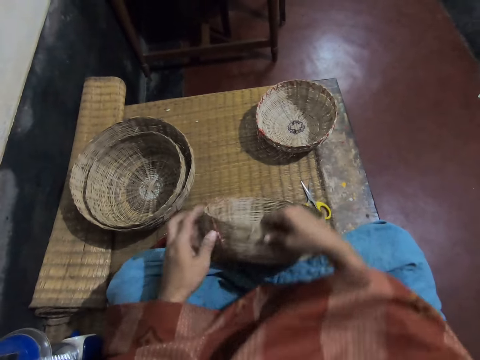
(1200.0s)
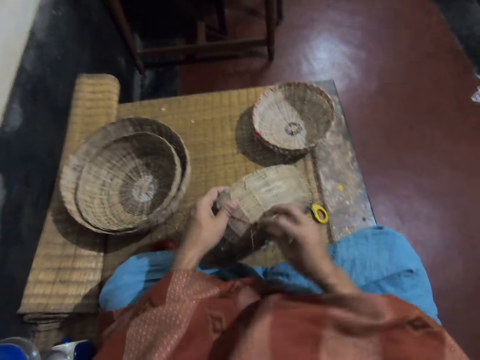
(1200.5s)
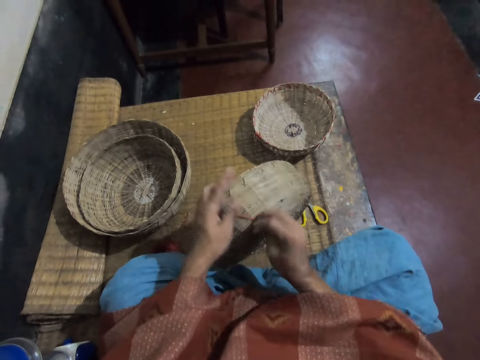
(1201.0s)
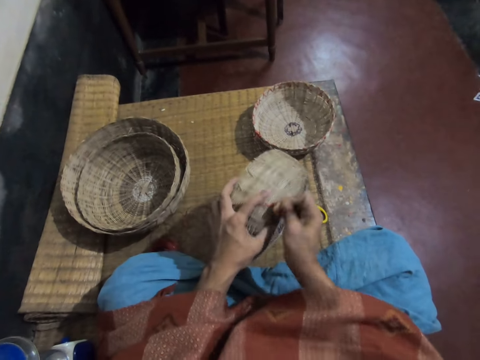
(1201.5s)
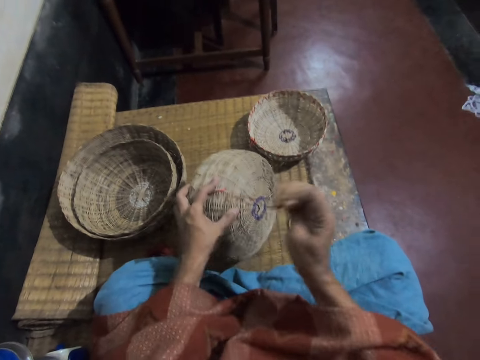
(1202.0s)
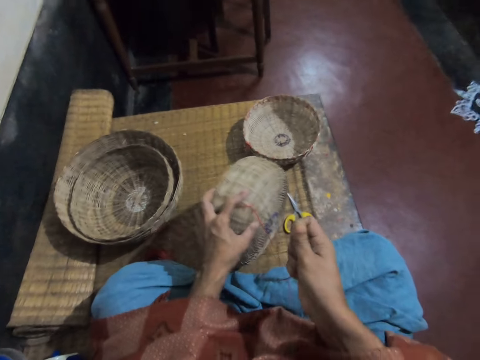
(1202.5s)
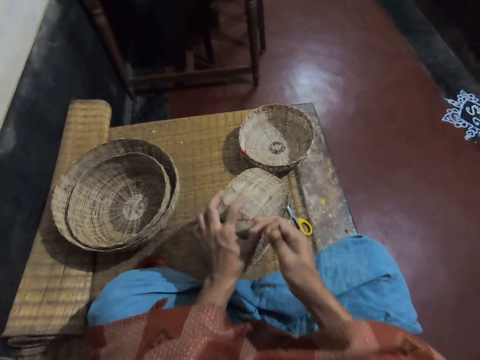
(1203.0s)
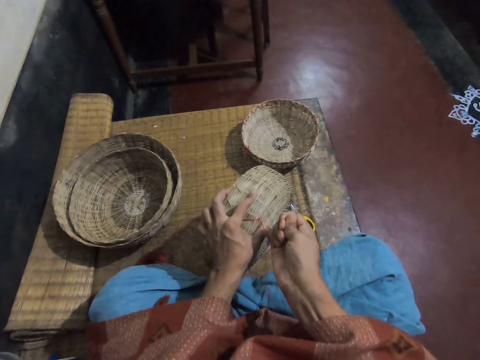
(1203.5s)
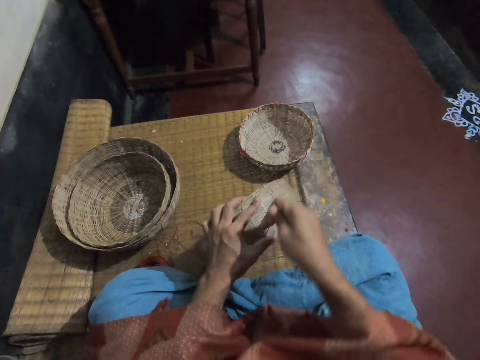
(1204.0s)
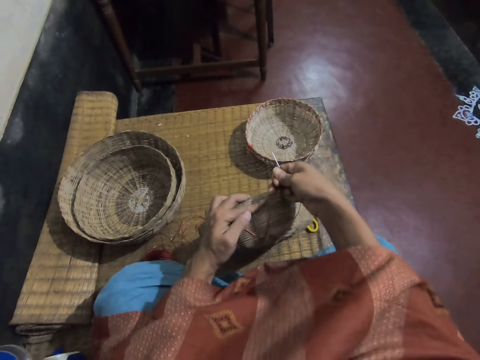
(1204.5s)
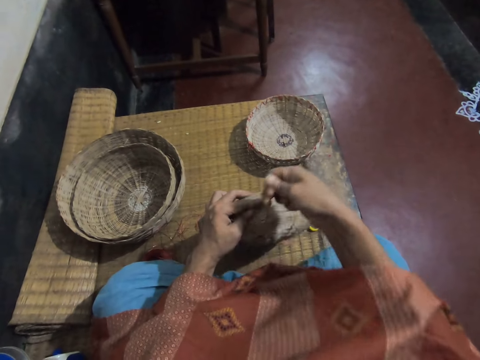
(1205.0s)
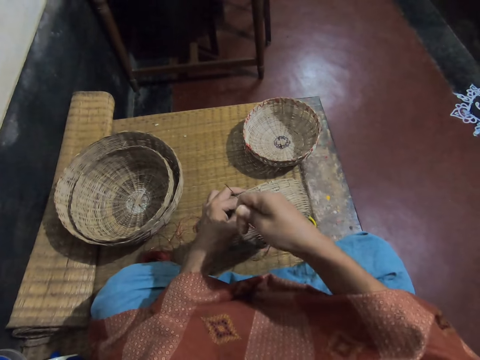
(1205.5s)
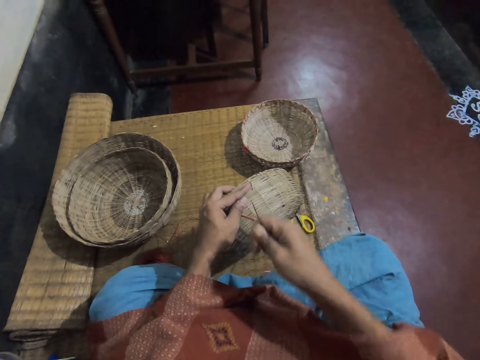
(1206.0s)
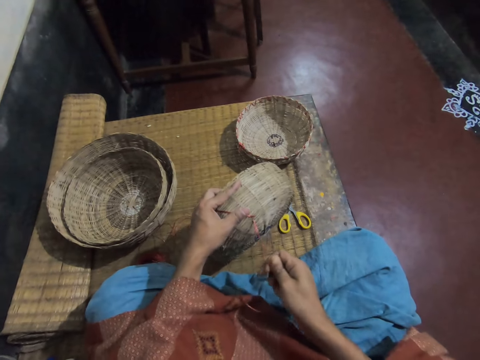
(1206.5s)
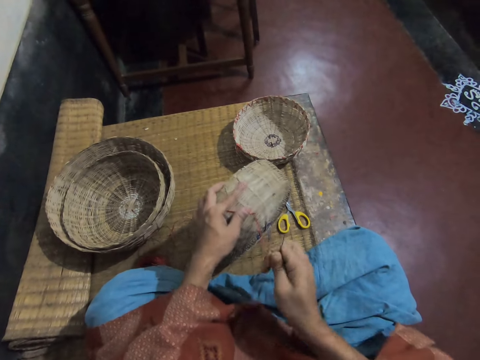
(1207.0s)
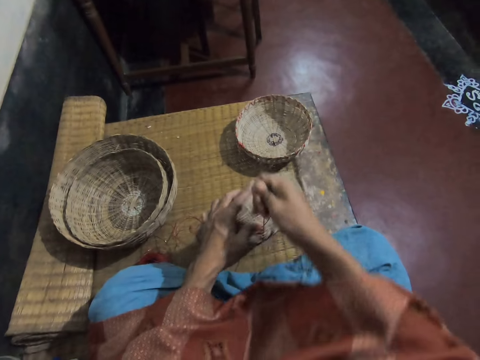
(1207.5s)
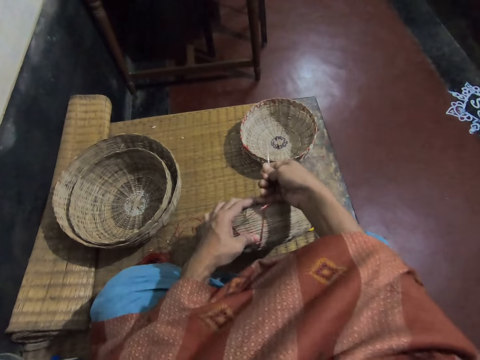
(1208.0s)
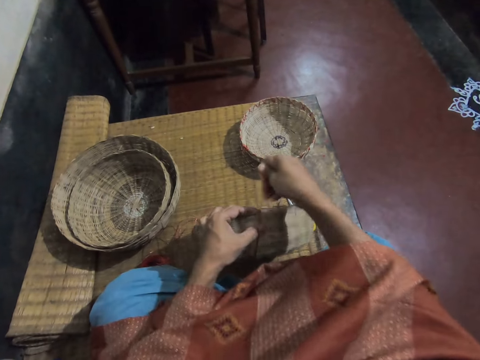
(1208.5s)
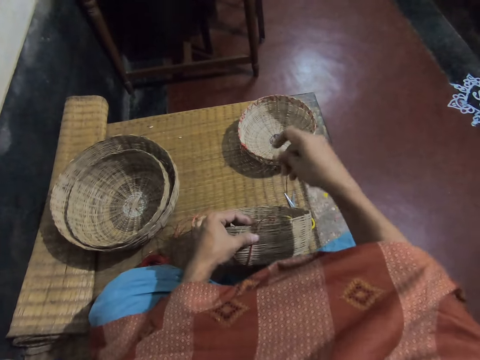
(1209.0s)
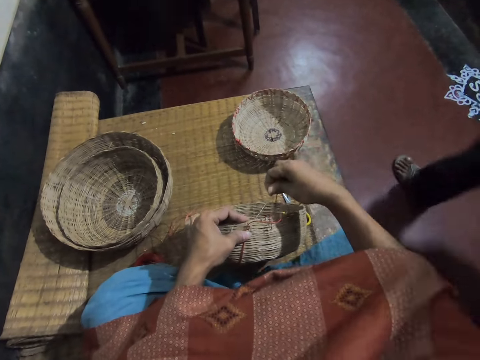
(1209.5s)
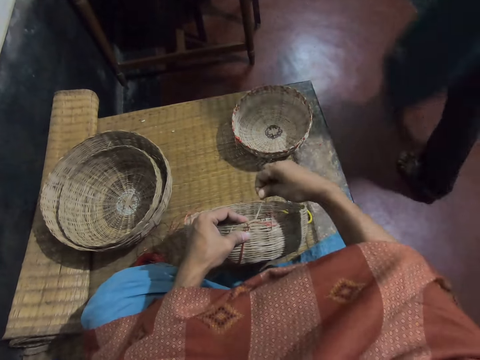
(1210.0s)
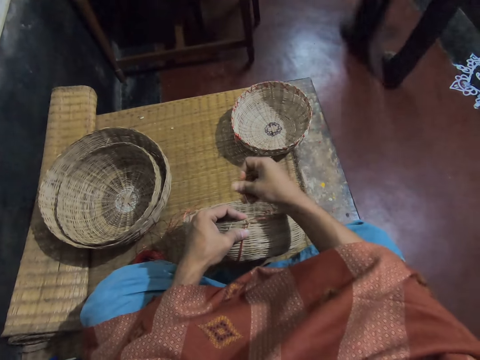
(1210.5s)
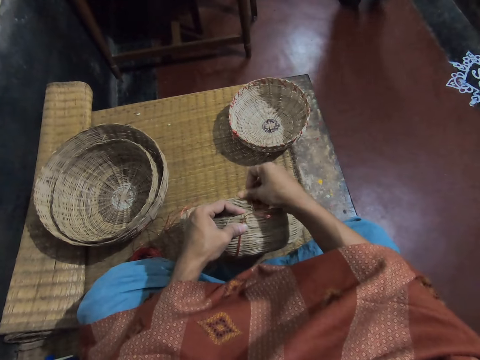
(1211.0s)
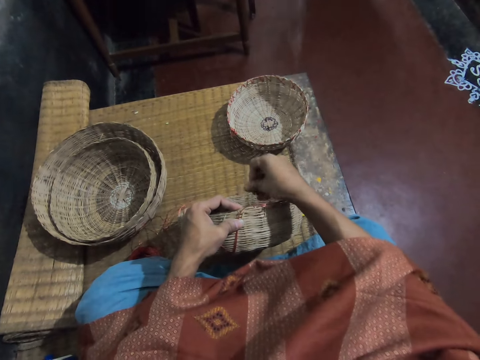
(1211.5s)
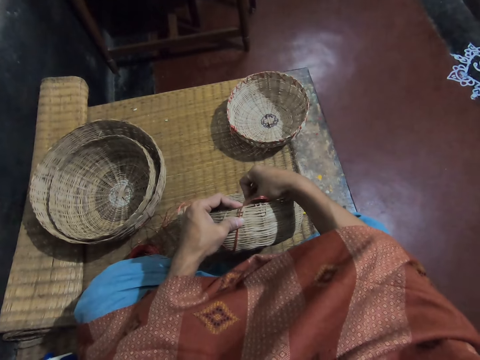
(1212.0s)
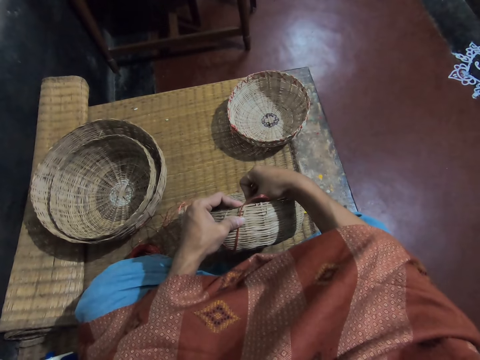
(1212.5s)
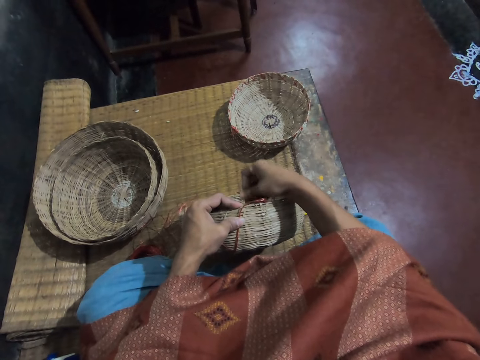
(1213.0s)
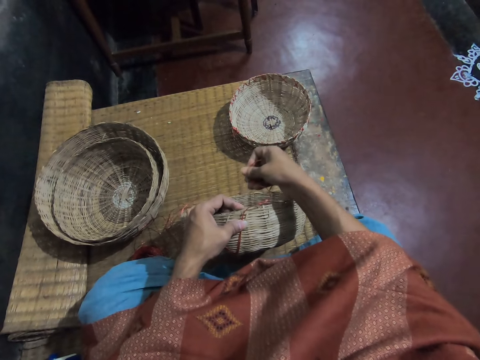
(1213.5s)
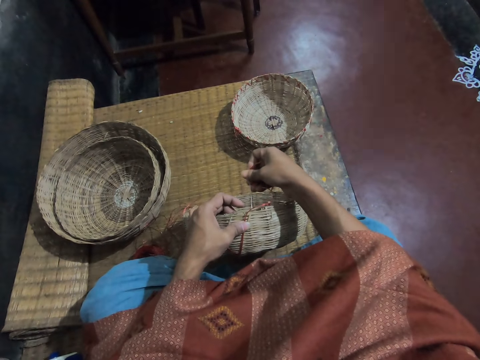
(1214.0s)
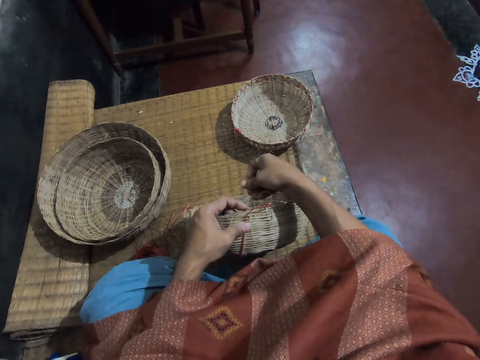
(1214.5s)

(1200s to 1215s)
The camera wearer turns the basket. They pull a weaving needle. They adjust the weaving thread on the basket. They weave the basket.

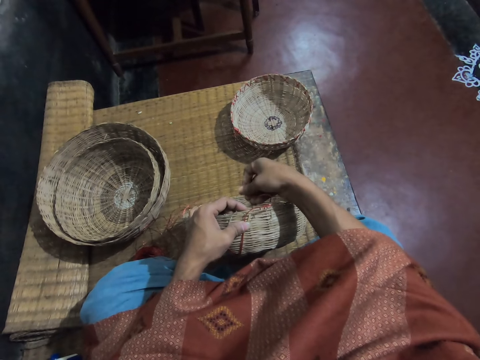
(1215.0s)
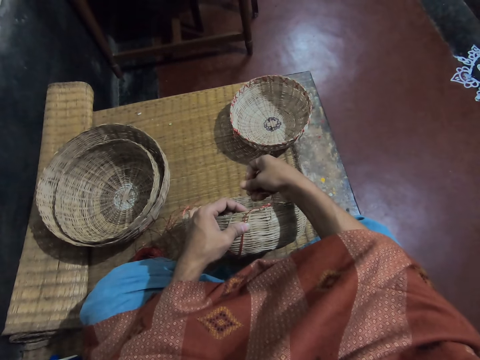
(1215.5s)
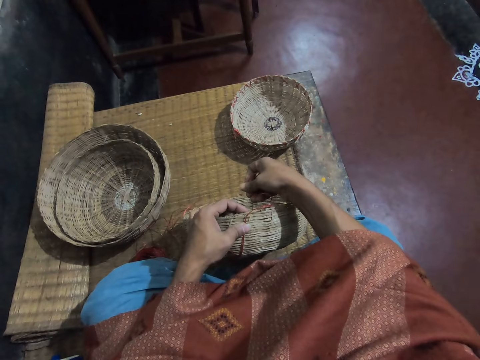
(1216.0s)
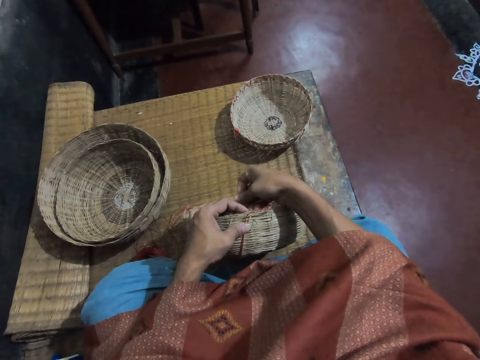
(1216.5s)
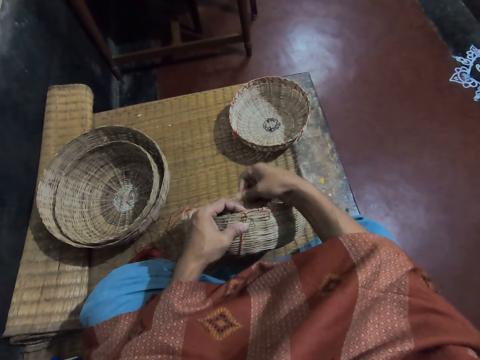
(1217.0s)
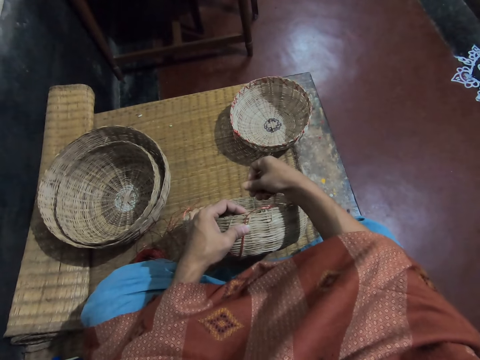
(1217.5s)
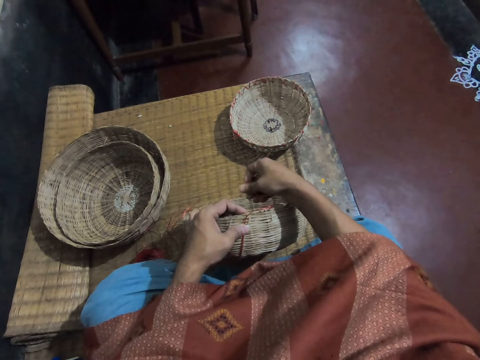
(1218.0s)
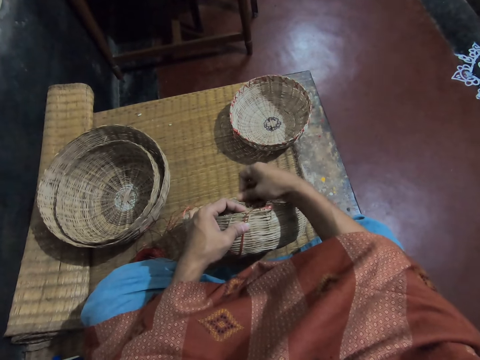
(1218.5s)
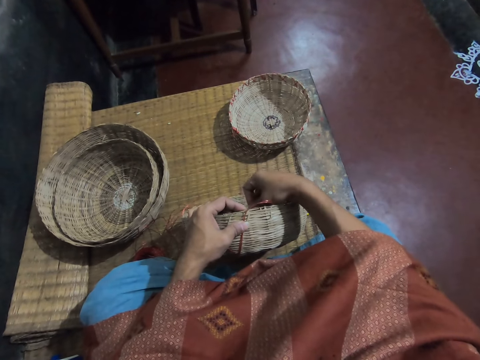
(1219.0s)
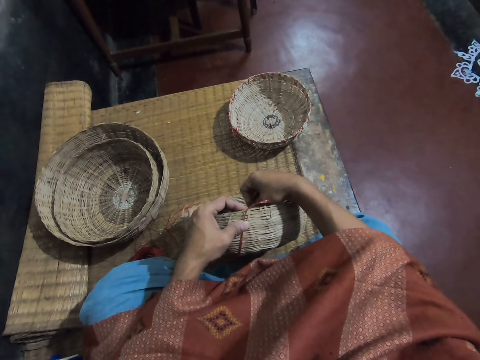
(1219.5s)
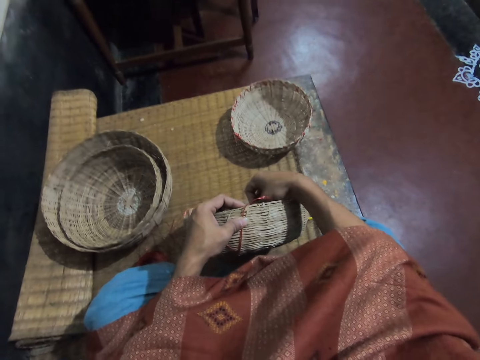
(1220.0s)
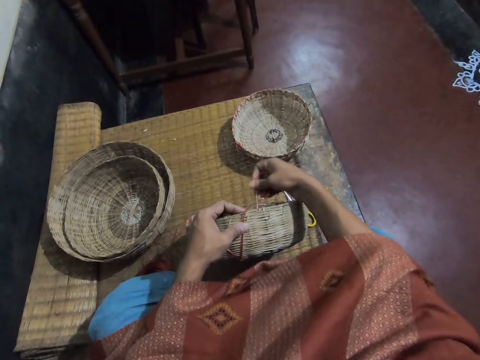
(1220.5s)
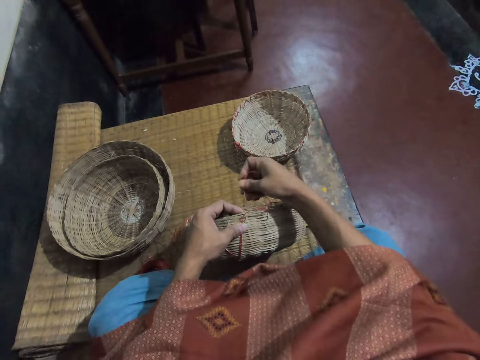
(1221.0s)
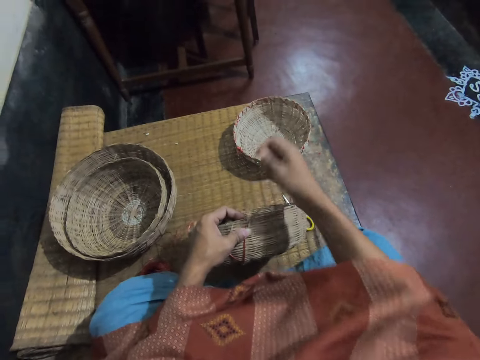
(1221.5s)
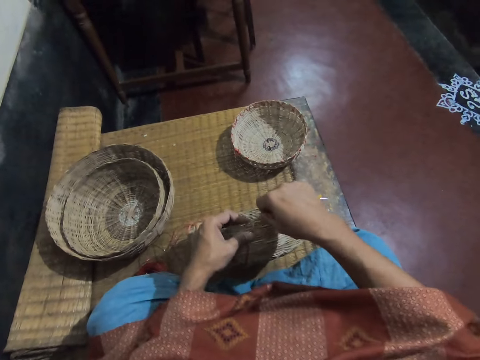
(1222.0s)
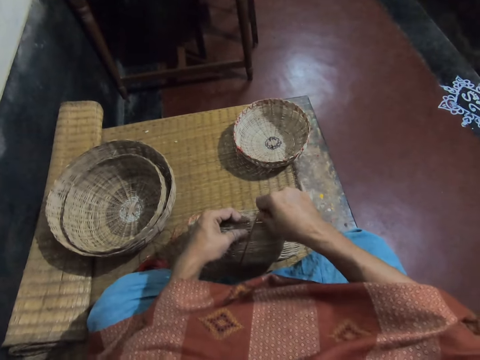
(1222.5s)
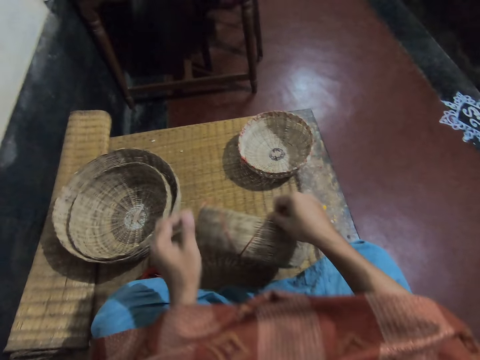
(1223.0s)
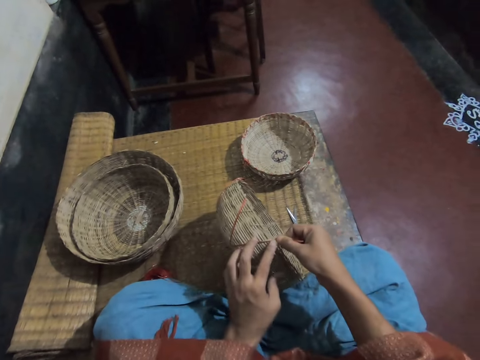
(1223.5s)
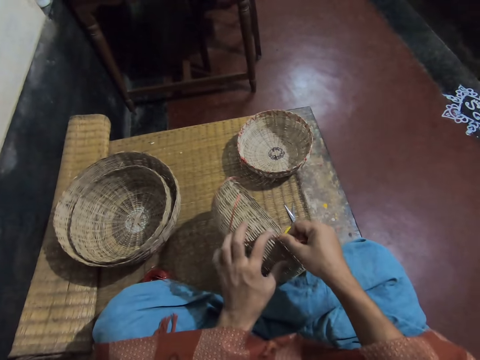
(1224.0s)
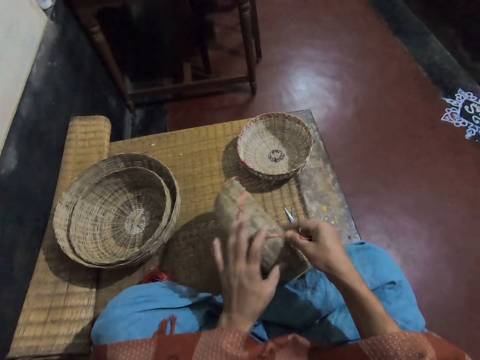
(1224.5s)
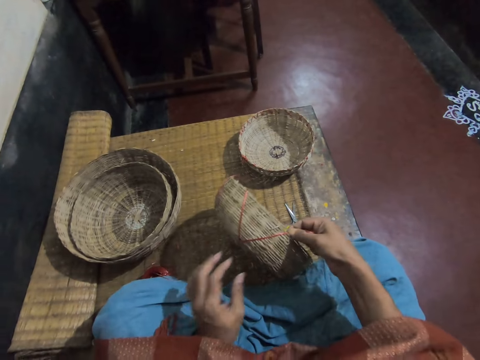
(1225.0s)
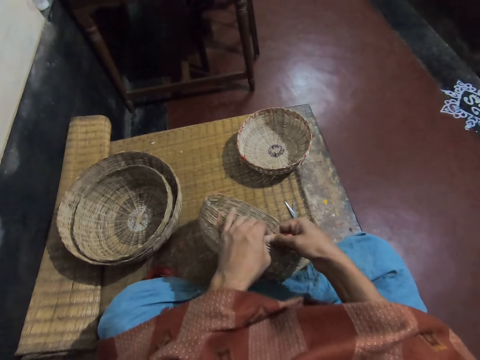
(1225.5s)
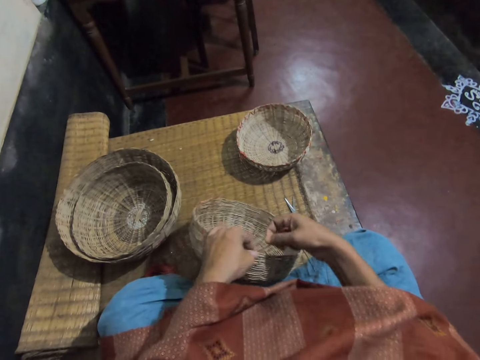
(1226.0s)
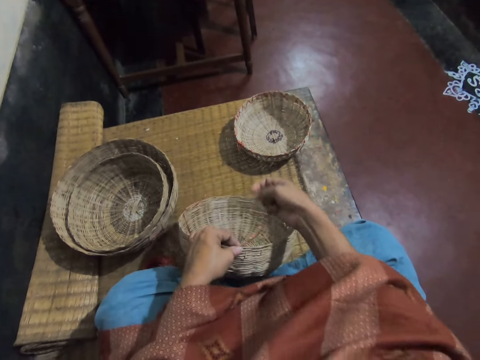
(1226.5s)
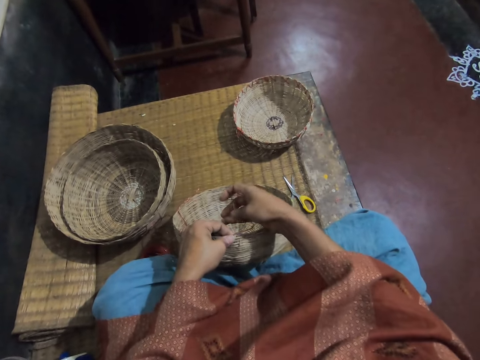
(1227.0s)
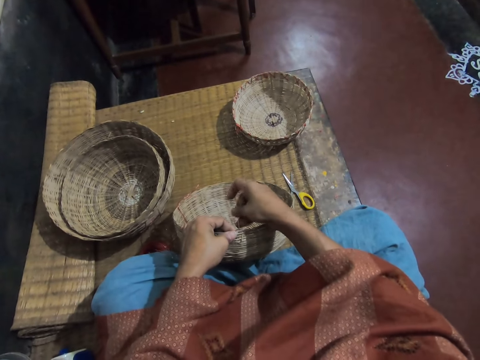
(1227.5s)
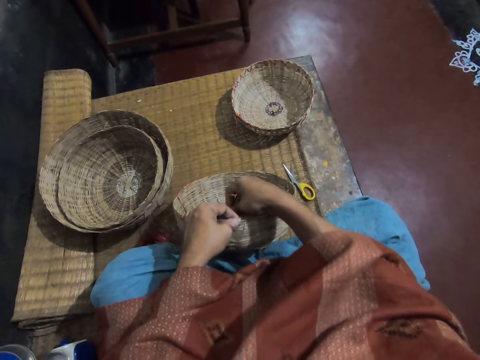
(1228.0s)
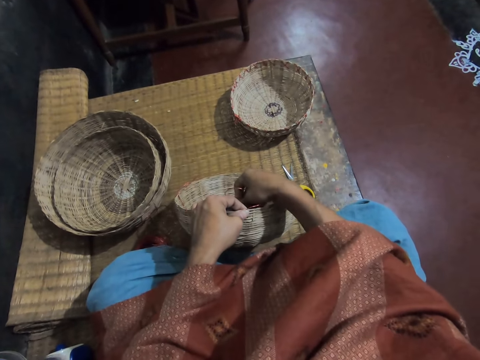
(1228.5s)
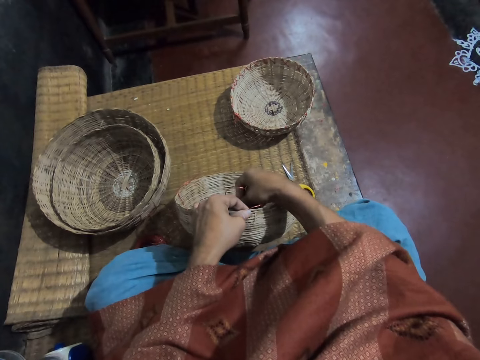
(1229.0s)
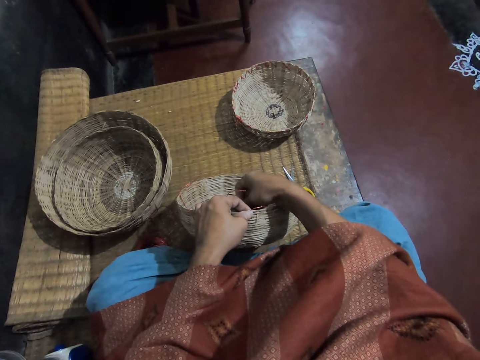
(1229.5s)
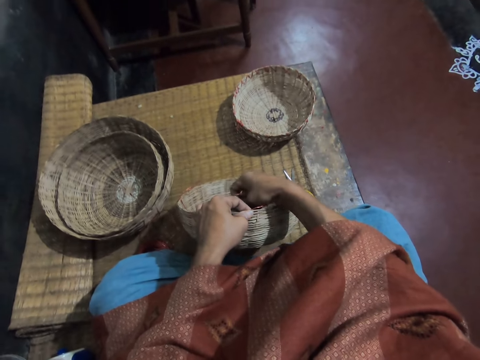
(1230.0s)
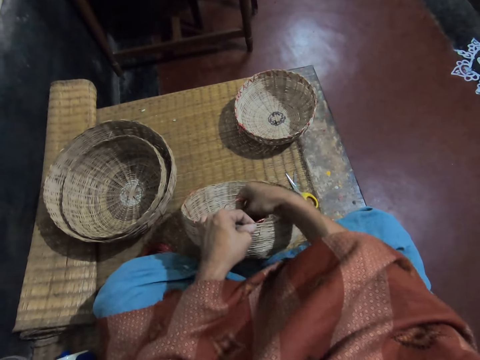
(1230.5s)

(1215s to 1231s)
The camera wearer adjusts the weaving thread on the basket. They look at the basket. They weave the basket.
